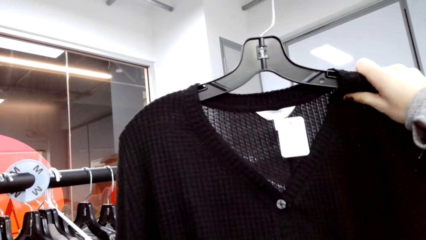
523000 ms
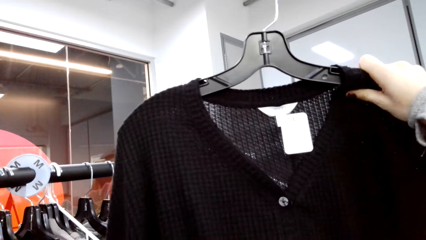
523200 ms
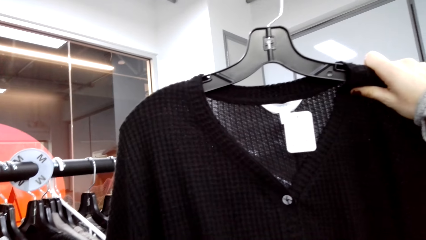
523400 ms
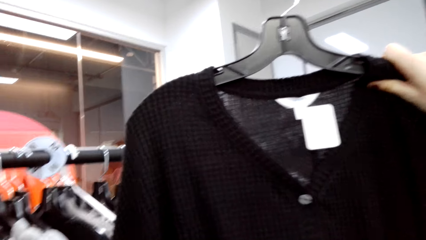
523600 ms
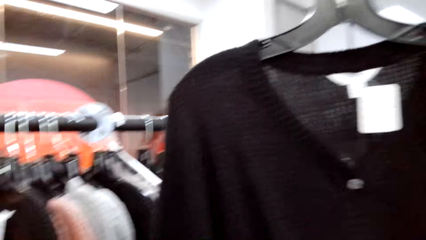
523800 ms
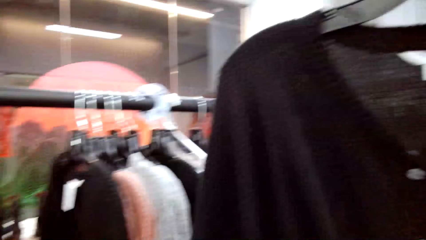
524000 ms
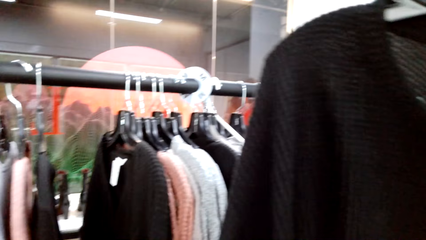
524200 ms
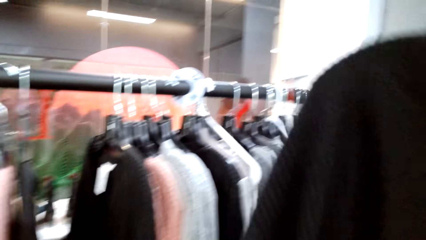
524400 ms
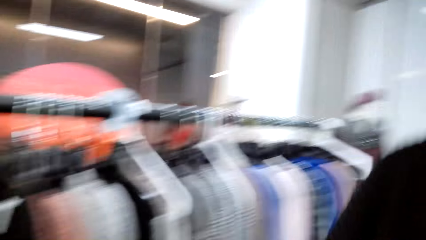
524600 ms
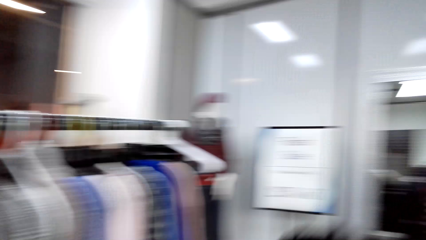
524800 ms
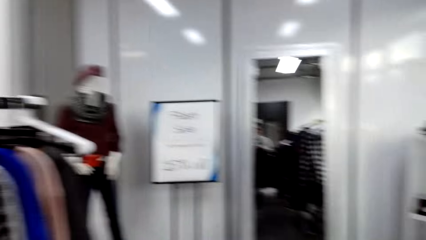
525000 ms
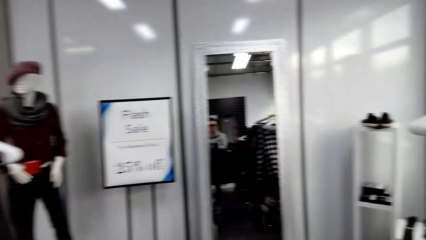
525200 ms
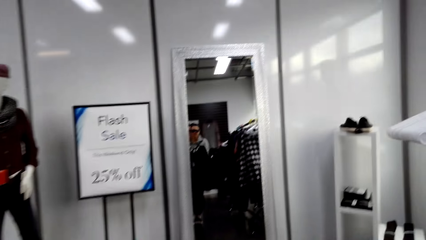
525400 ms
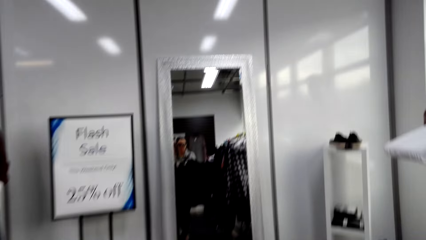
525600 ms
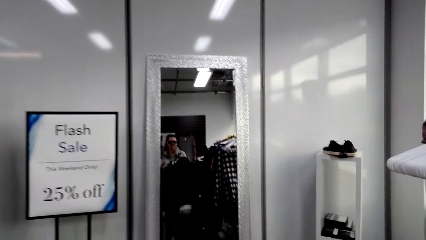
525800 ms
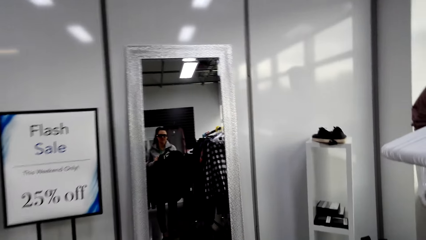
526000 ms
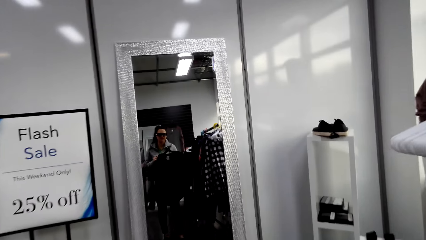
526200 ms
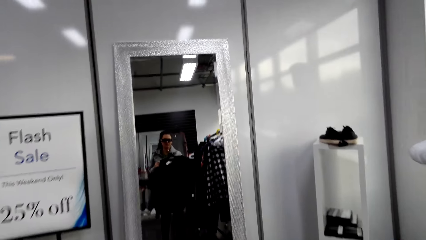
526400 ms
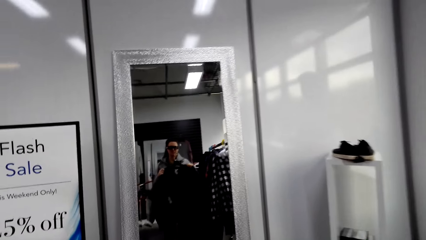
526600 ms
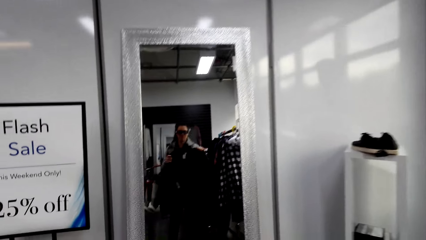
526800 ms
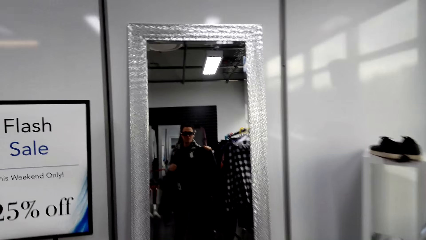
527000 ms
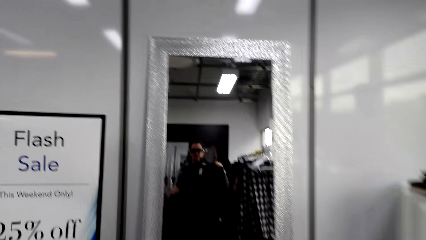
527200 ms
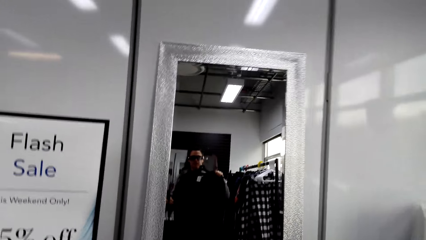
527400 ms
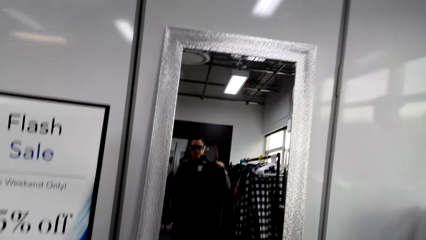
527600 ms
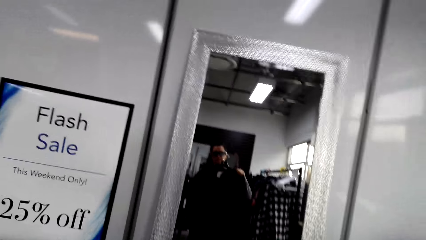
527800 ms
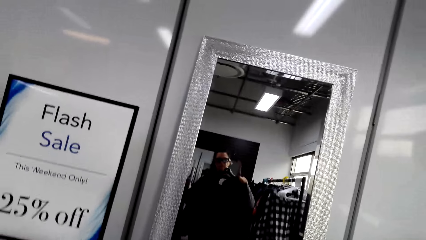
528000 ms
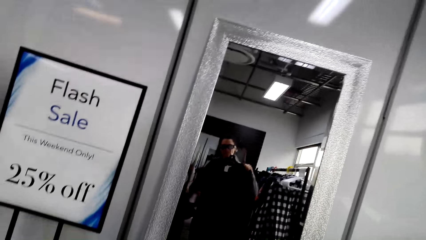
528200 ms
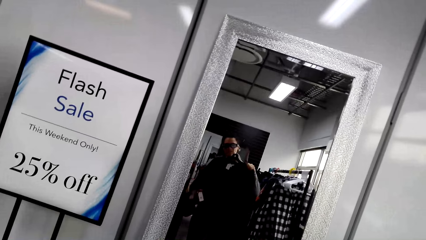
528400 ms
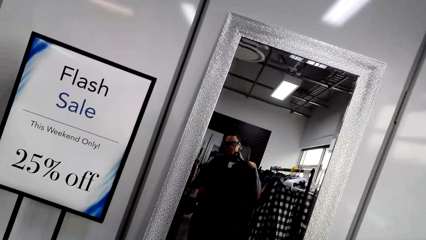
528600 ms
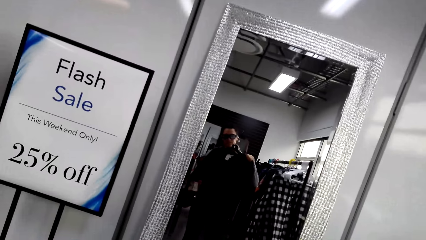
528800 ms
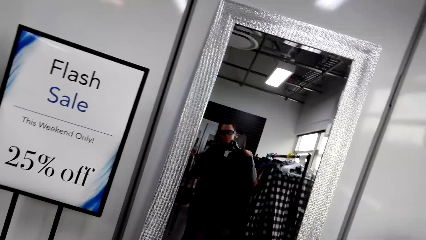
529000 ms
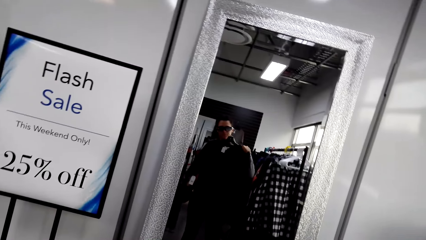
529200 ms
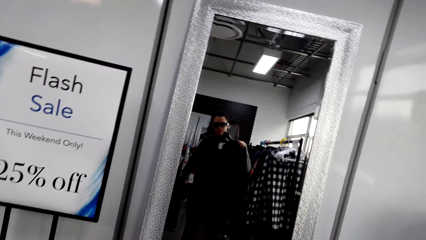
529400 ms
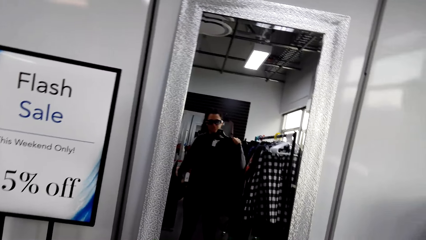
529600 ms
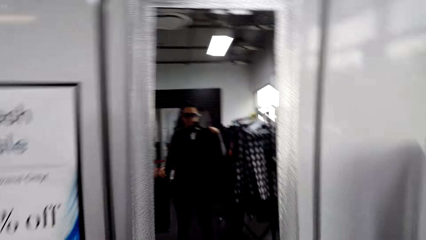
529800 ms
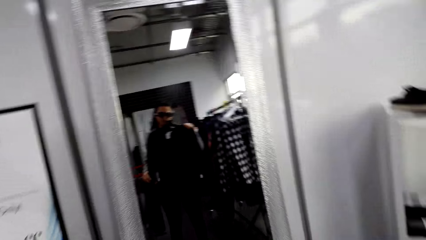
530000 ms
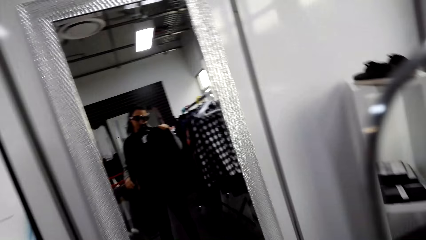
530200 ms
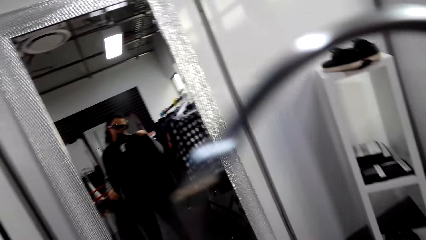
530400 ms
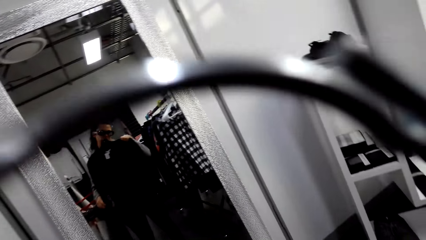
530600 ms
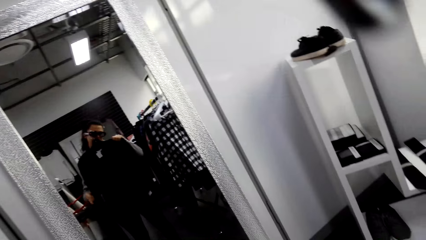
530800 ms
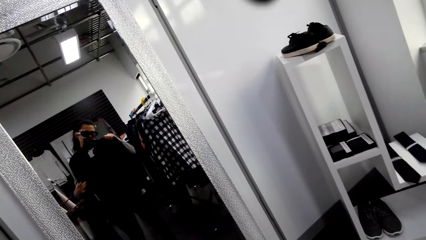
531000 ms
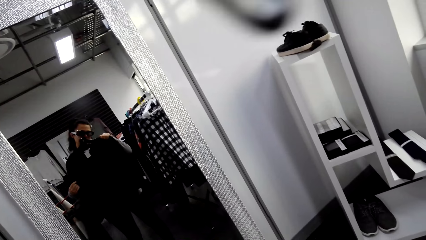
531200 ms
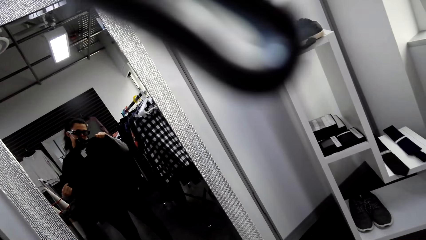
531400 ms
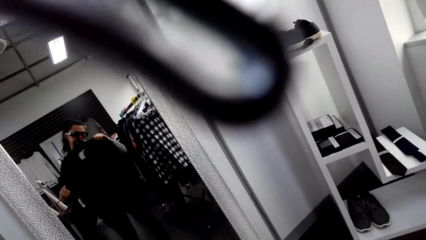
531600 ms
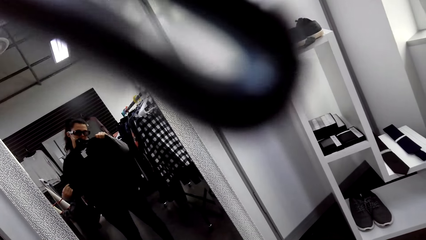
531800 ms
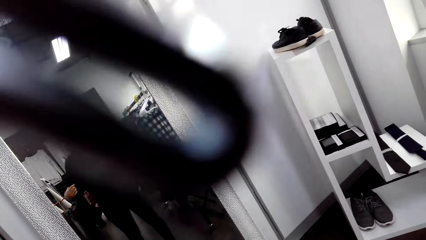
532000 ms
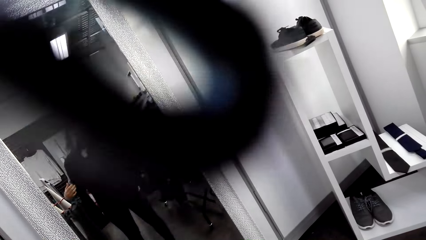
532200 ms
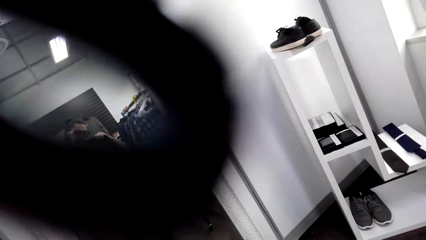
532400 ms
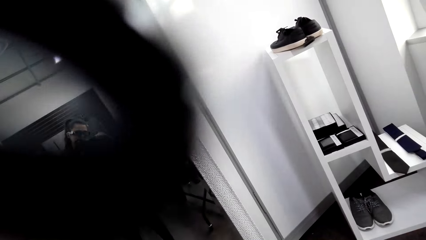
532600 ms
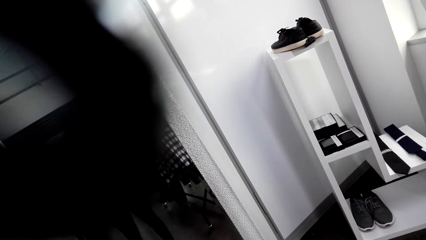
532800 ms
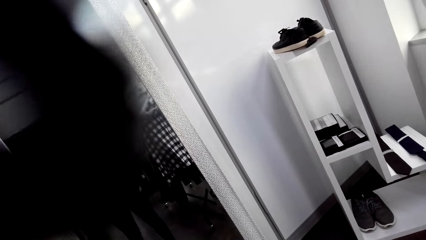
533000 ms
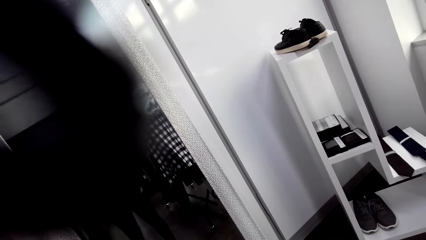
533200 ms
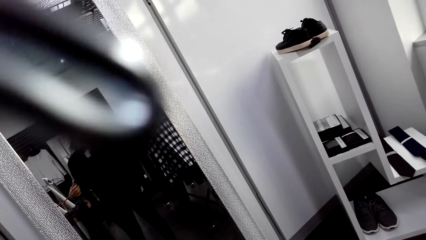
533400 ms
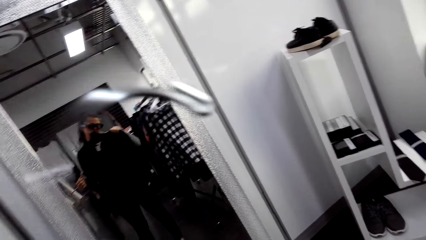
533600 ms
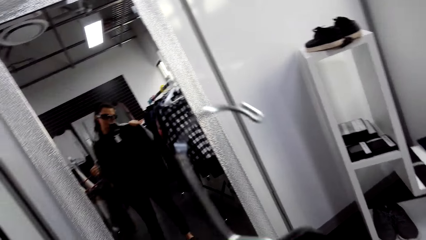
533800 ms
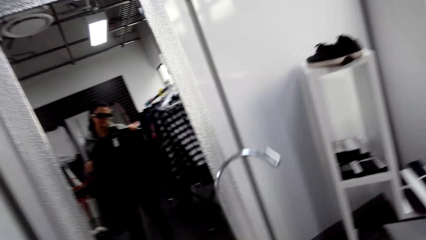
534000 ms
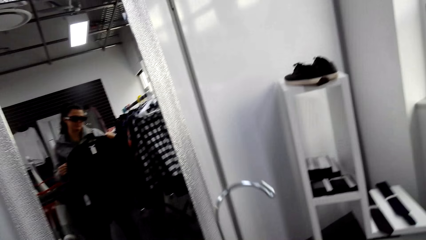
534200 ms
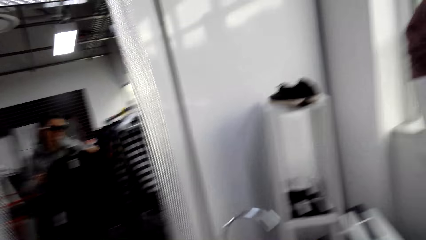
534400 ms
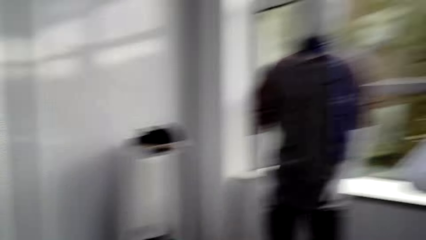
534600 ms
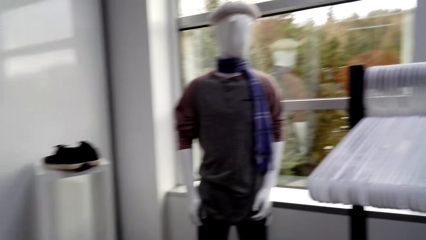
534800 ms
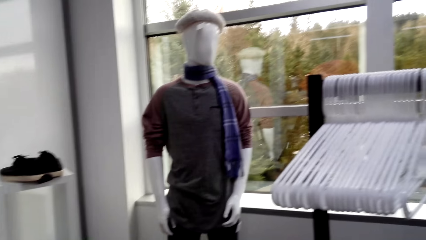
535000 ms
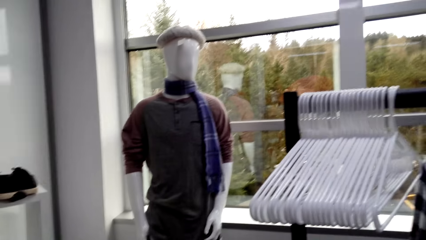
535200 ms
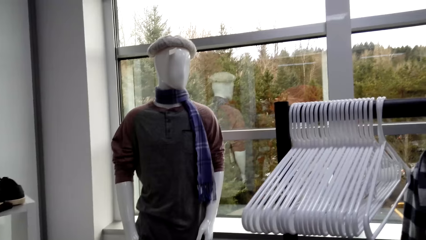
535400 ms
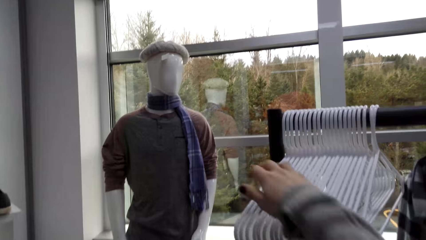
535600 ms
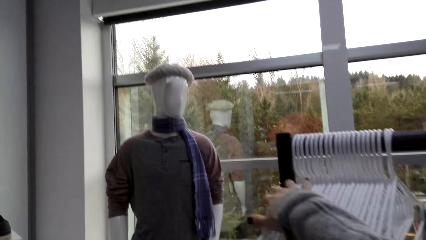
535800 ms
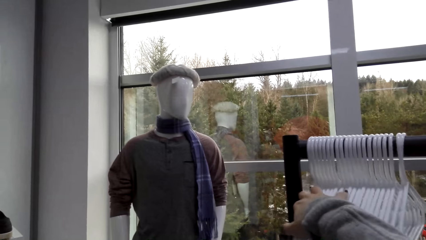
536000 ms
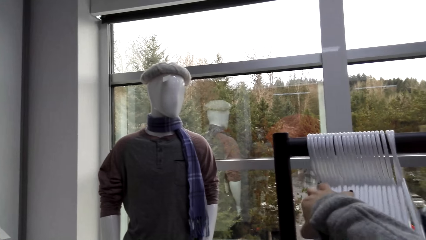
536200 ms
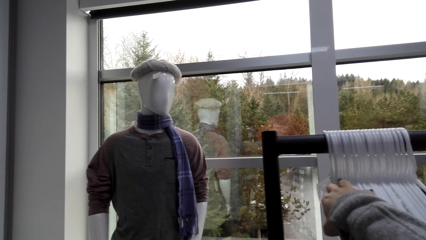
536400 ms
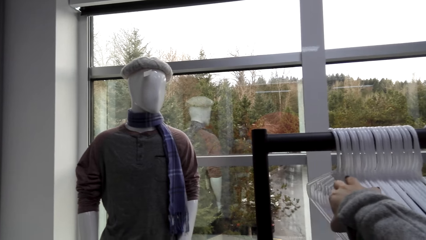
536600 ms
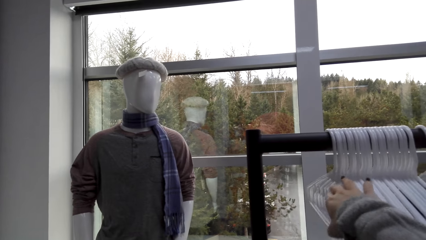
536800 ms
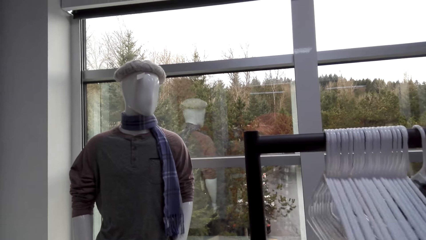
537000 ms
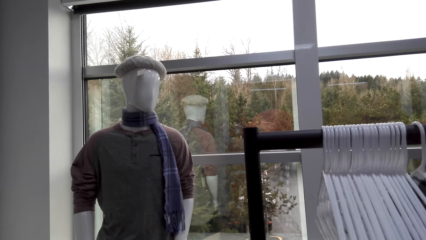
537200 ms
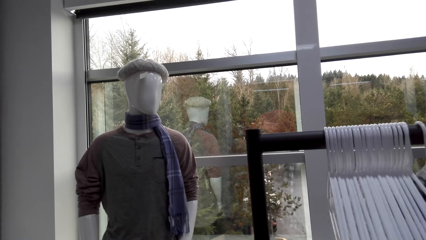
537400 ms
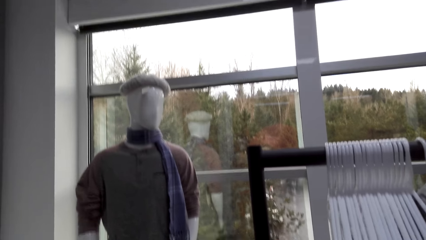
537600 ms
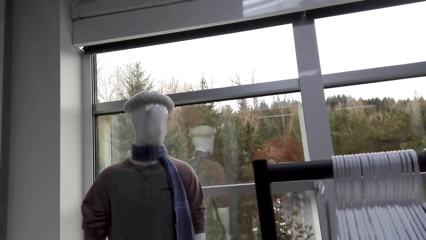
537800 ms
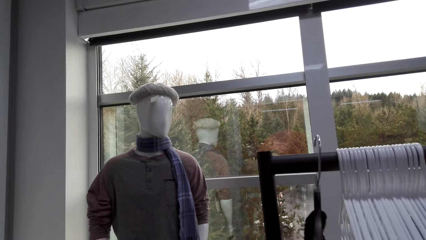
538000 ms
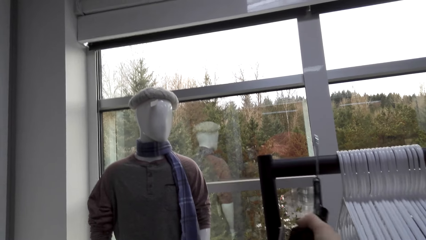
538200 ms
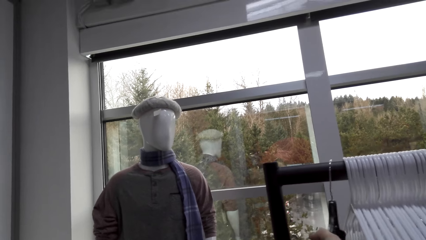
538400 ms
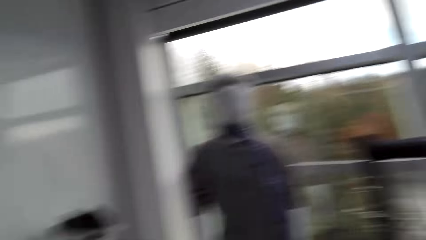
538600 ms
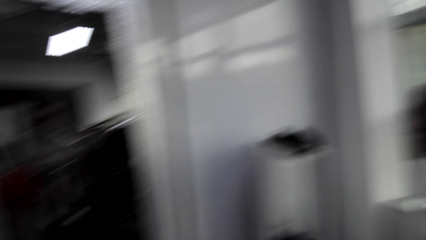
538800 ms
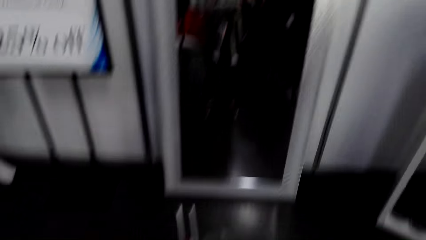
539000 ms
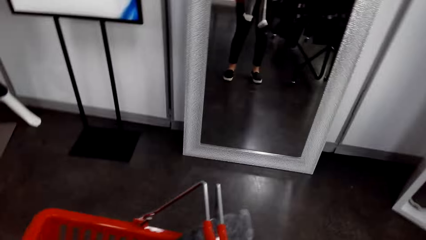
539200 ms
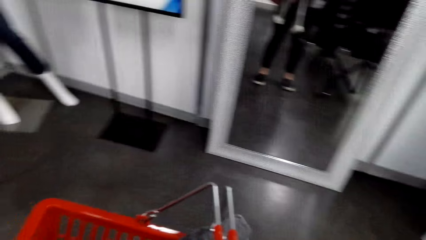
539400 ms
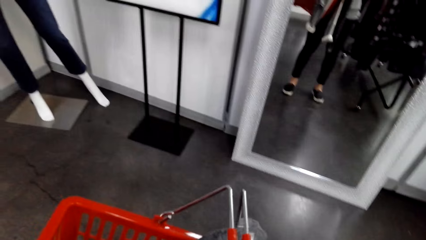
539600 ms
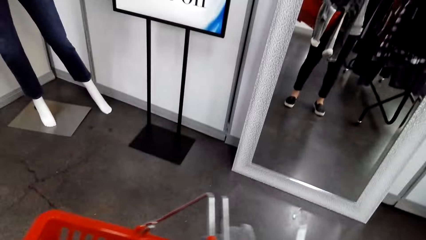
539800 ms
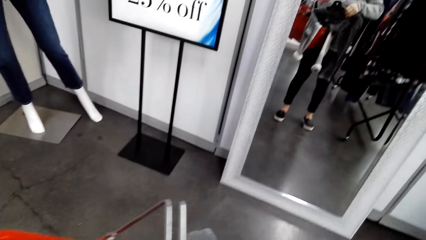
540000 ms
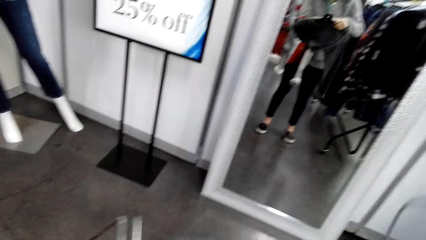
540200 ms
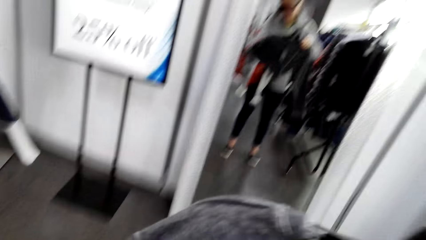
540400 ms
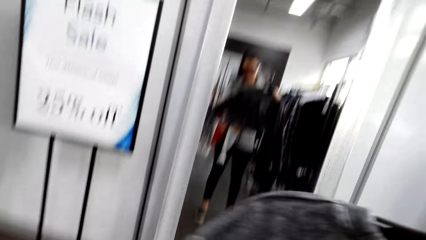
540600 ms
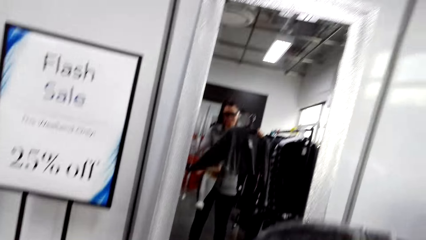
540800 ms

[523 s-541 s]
The camera wearer stares at the mirror. She walks in the shop to the mirror. She puts the cloth against her body. She stares at the mirror. She stares at the mannequin. She moves the hanger with the right hand. She hangs the sweater. She picks up a cloth from the basket. She stares at the mirror.
